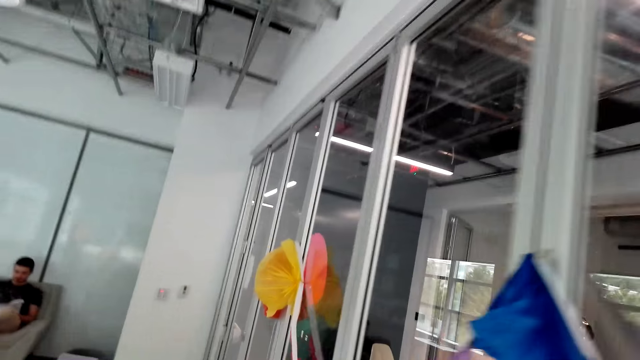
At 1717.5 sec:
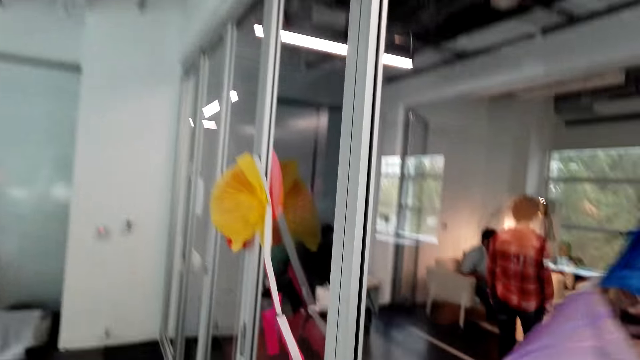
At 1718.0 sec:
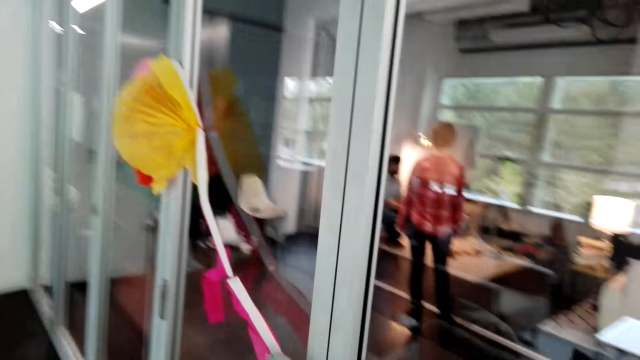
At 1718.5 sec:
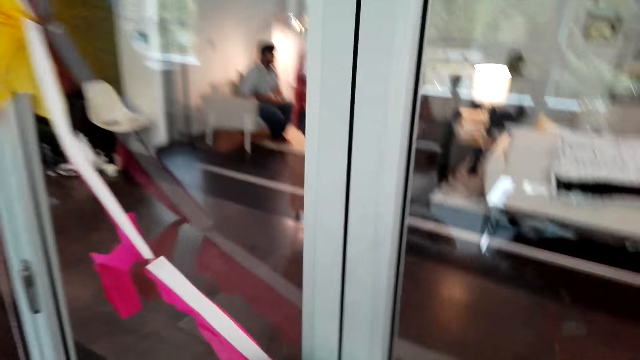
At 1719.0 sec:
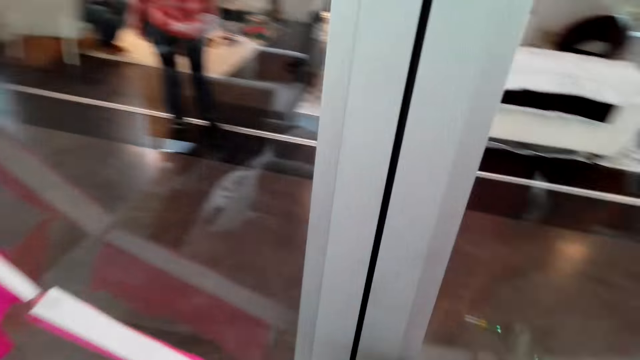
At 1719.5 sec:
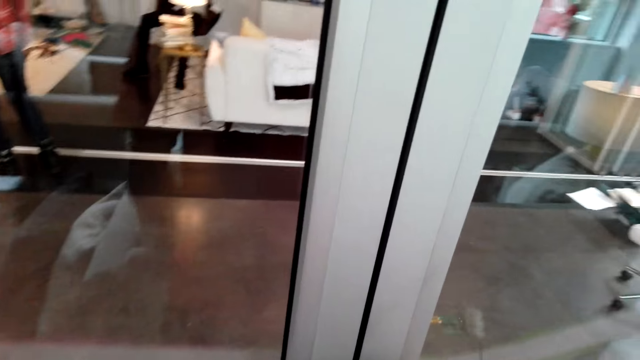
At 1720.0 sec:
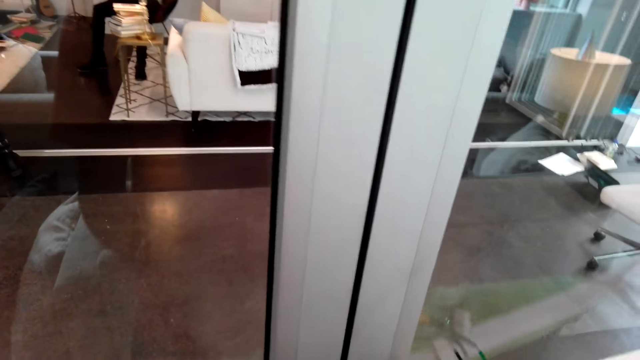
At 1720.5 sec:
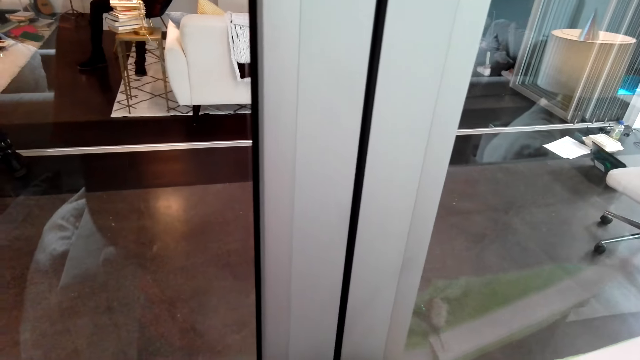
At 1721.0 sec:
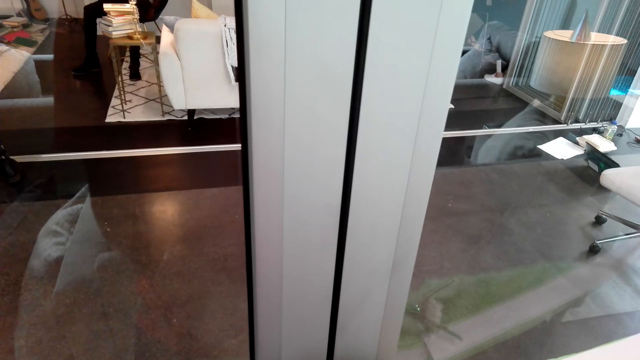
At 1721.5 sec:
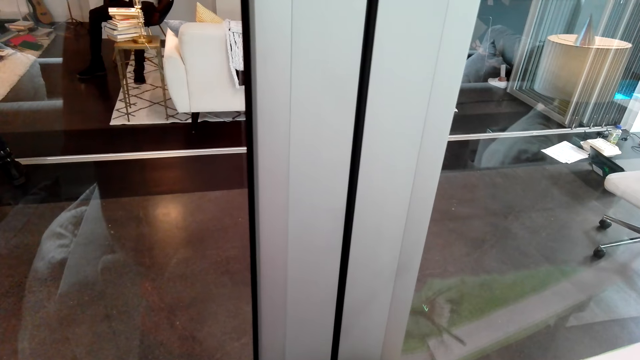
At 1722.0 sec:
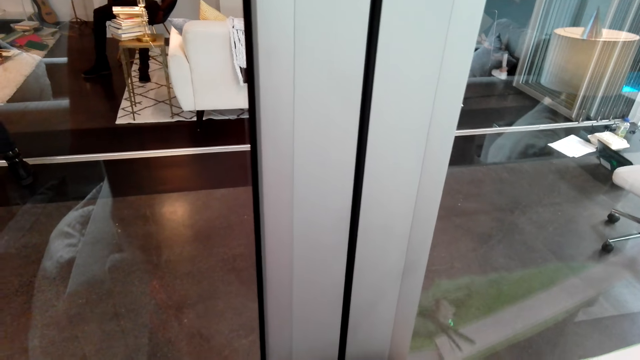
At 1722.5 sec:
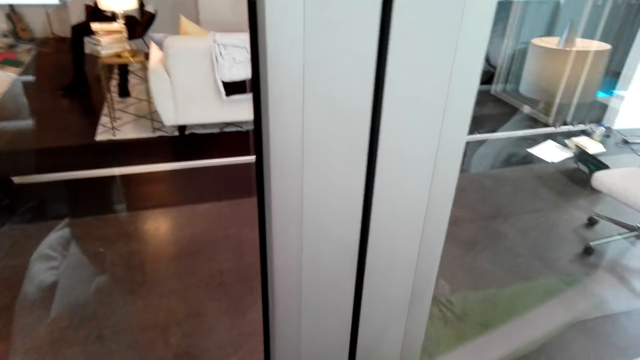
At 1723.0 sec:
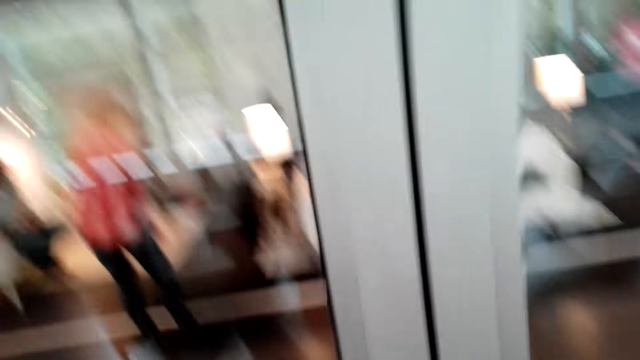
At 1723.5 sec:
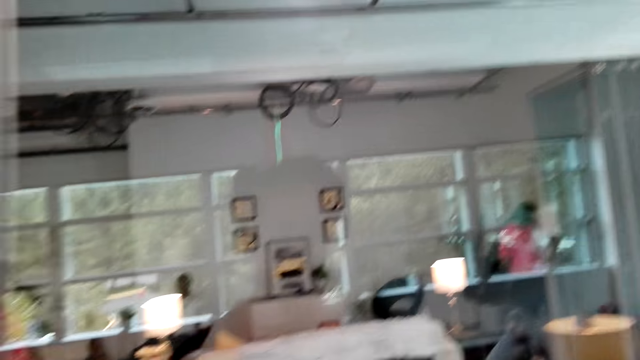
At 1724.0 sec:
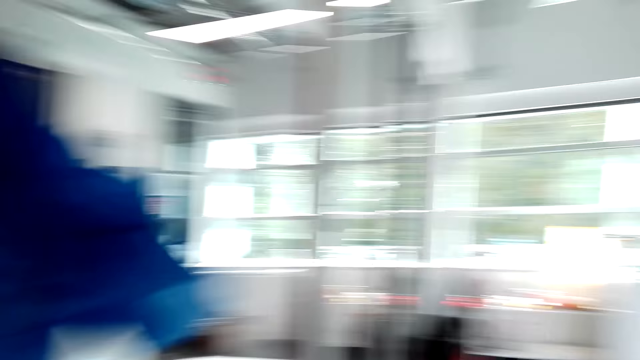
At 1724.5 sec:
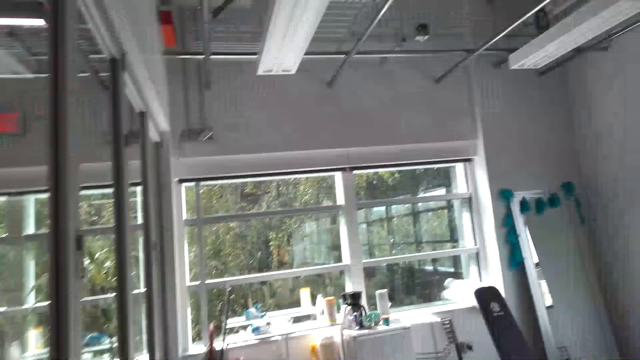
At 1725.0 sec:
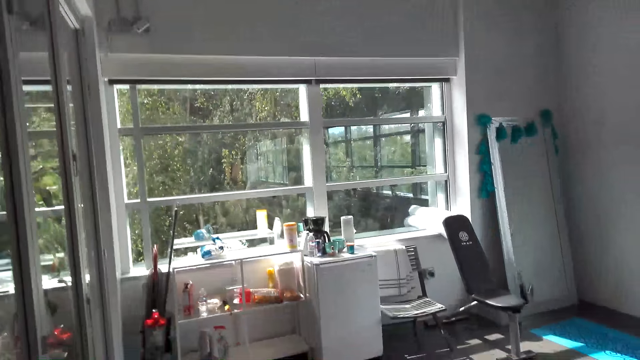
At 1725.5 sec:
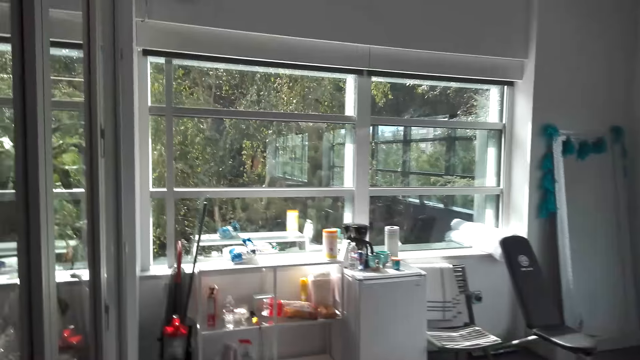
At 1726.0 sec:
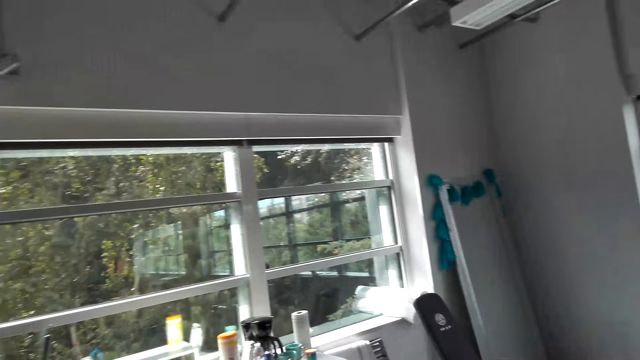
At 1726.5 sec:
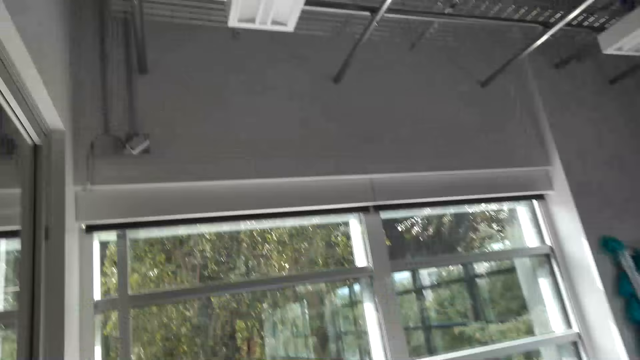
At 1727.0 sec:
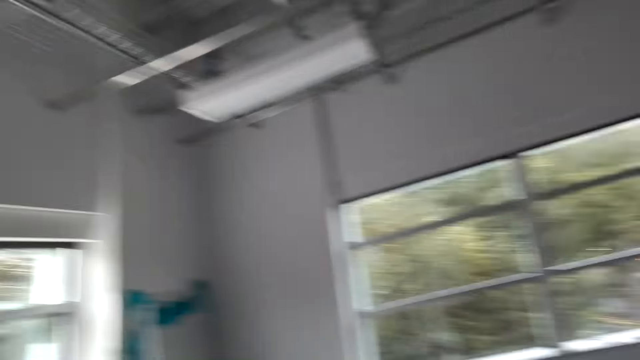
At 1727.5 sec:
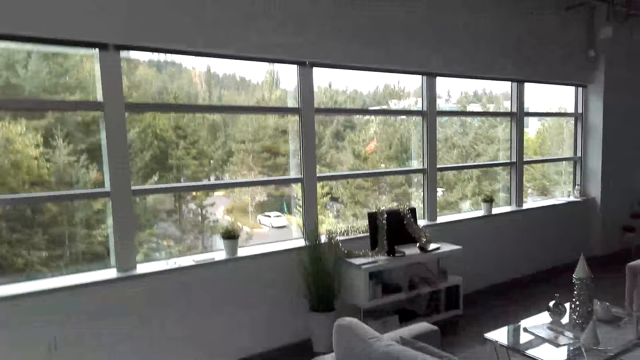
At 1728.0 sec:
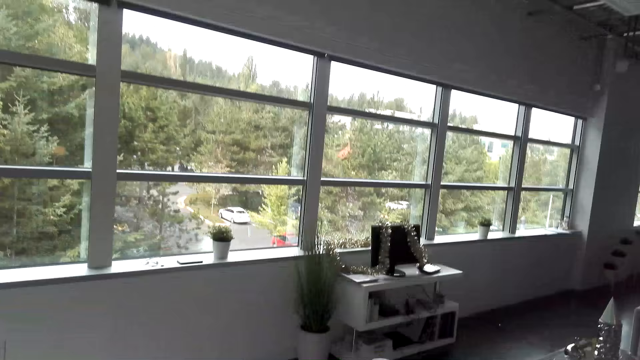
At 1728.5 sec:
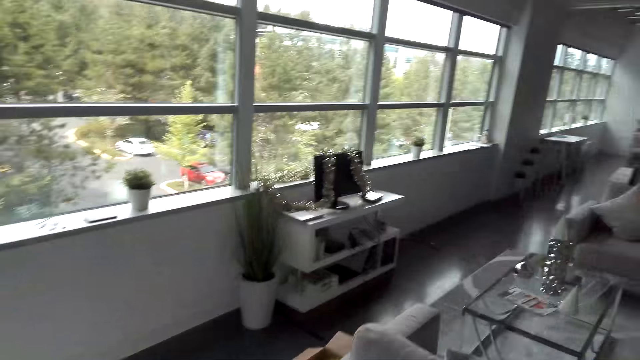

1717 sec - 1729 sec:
The camera wearer puts tape on the wall decoration. They walk in the room.

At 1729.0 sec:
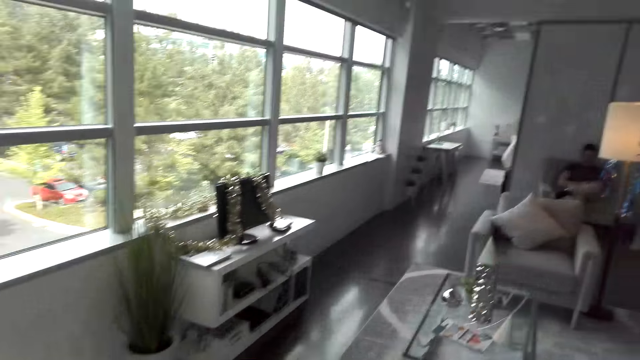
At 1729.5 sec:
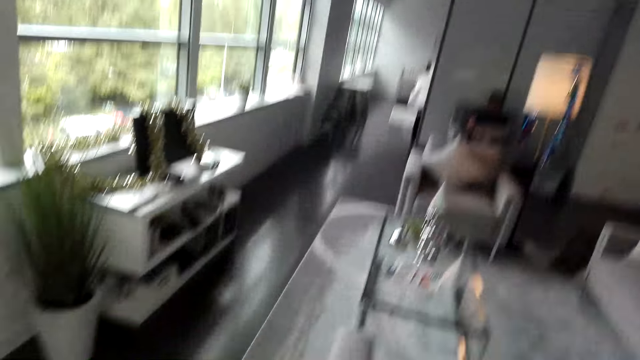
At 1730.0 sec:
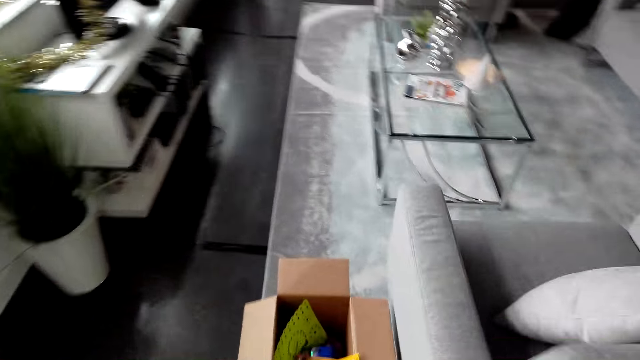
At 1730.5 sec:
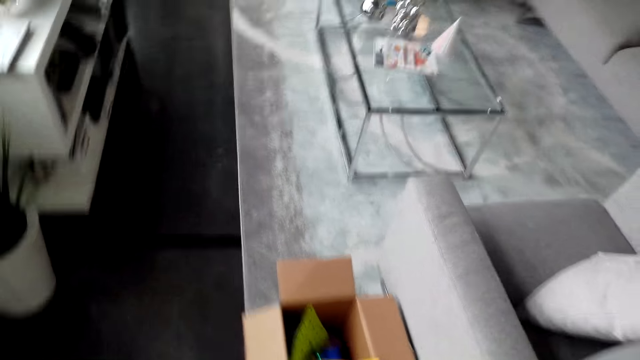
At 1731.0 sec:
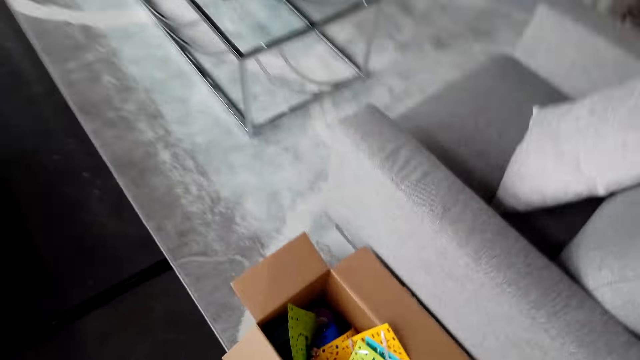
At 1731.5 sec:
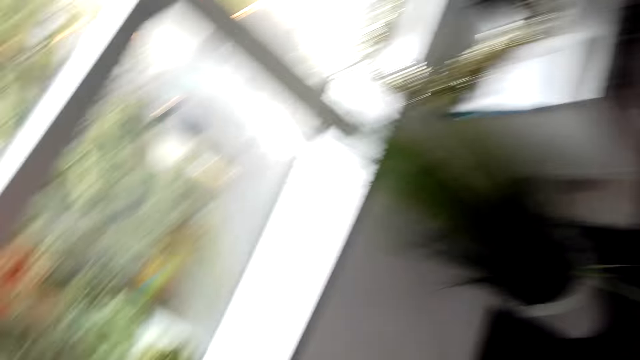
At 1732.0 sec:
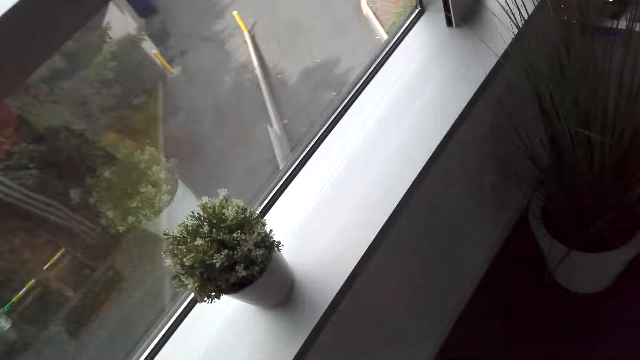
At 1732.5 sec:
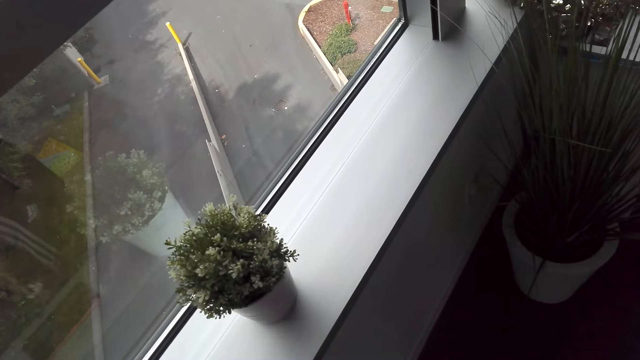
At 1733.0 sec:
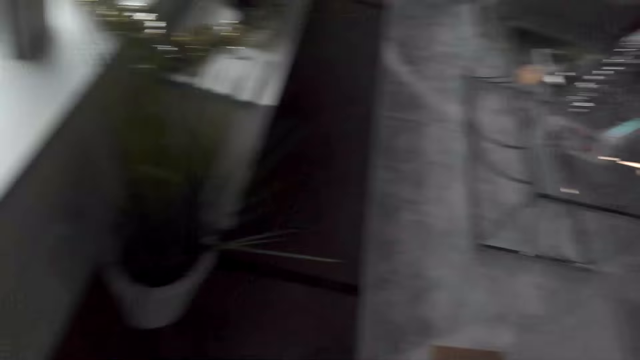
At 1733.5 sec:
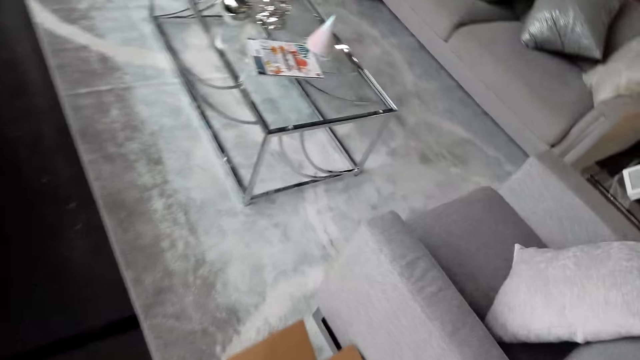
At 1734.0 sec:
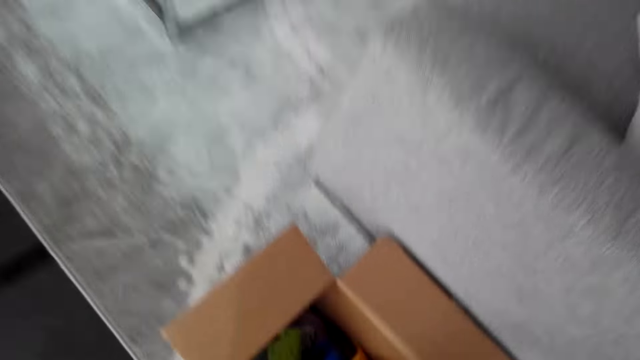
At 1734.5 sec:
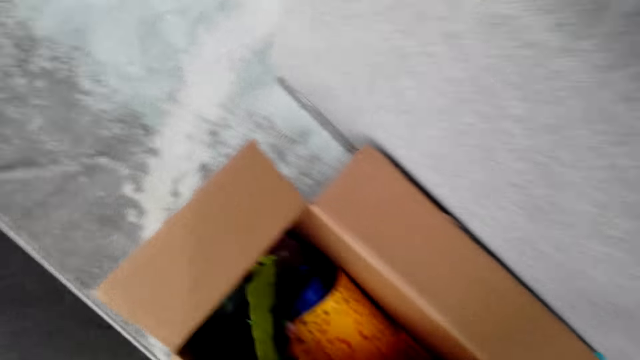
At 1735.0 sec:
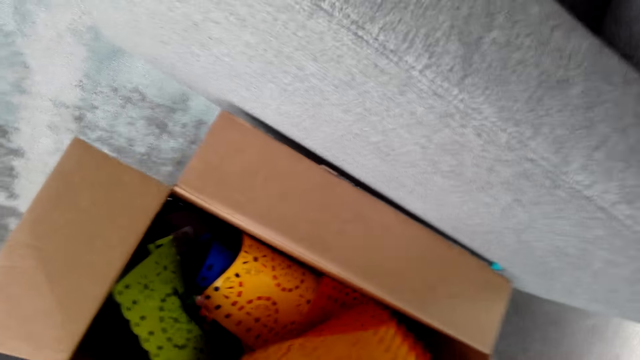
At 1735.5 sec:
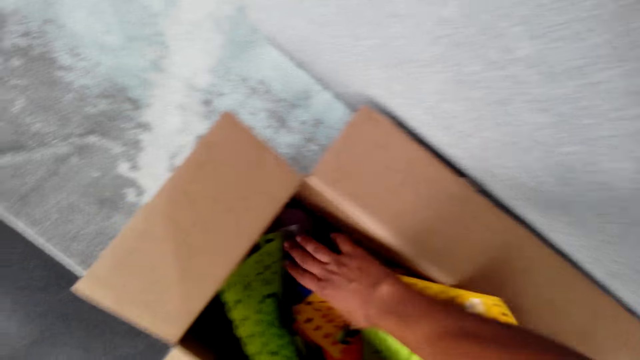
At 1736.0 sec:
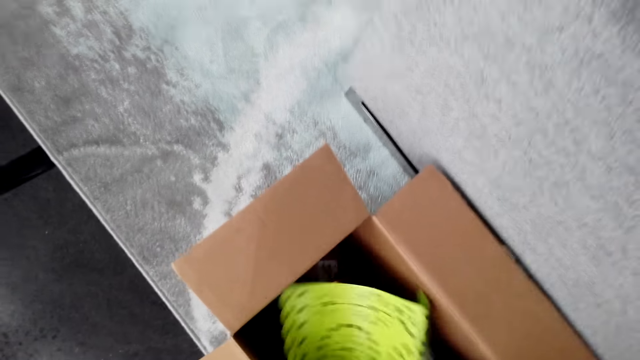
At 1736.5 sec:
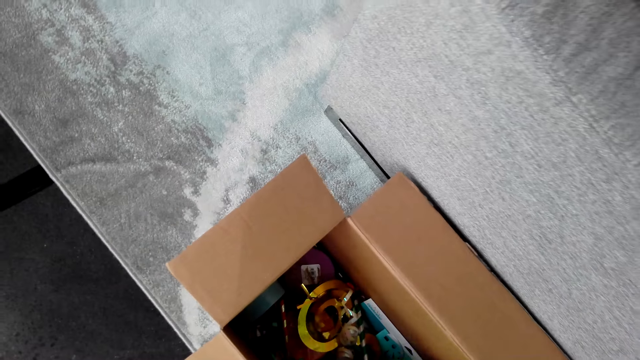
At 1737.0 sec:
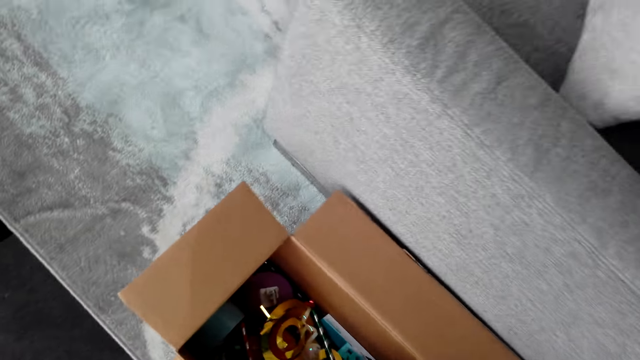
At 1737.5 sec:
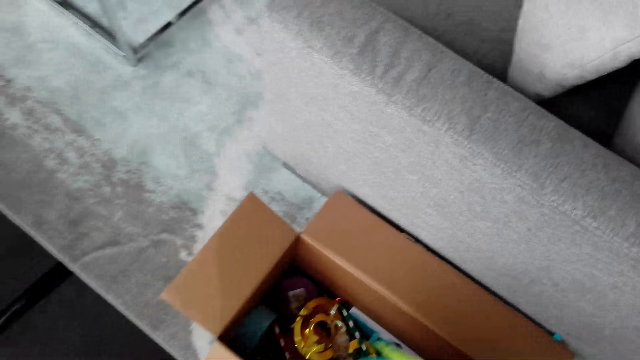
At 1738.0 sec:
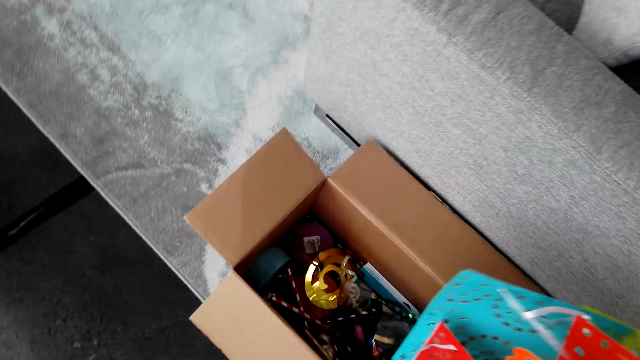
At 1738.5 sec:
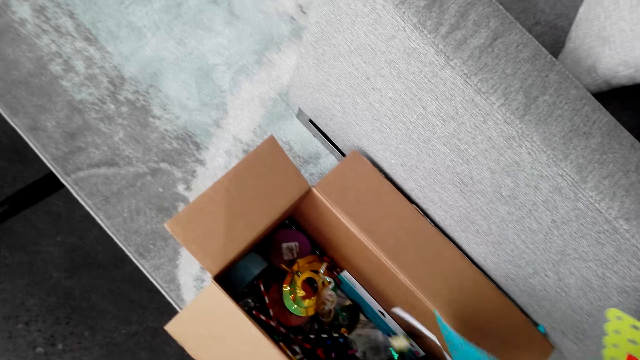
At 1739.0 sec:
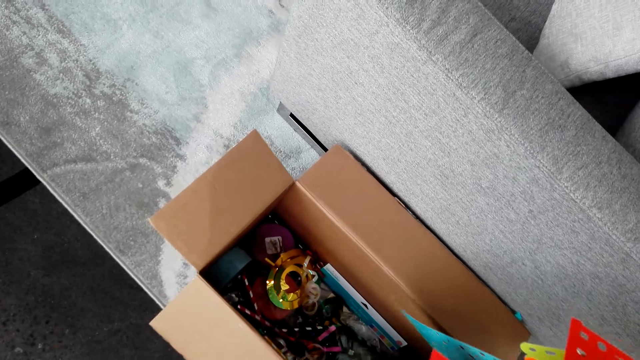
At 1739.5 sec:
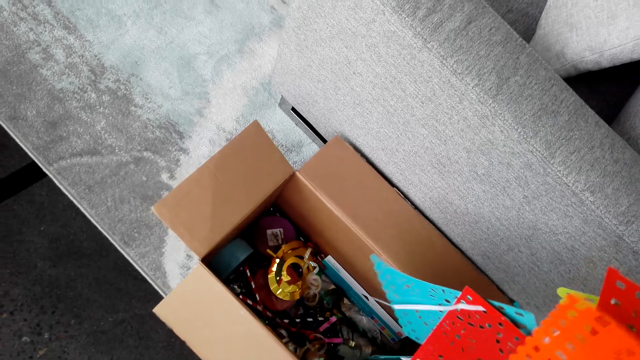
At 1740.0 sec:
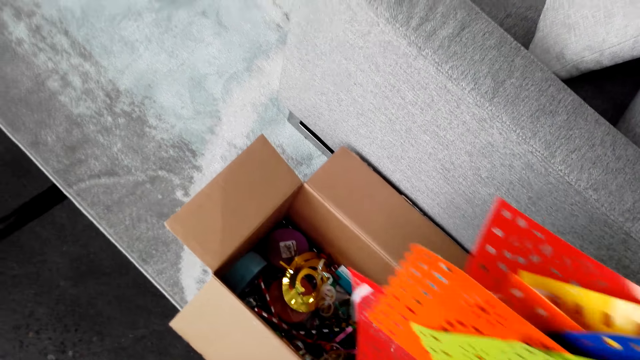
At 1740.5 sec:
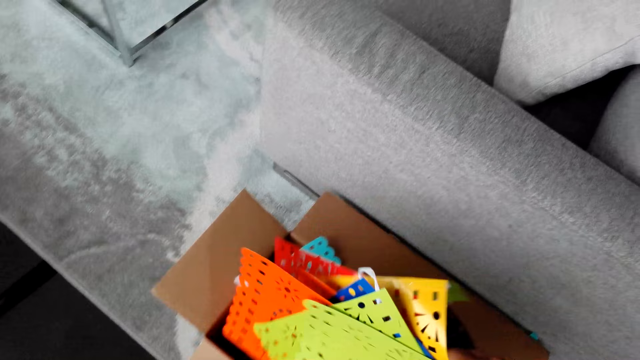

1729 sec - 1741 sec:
The camera wearer puts his hand inside a box. He holds paper decorations in his hand. He takes flower decorations from the box.
